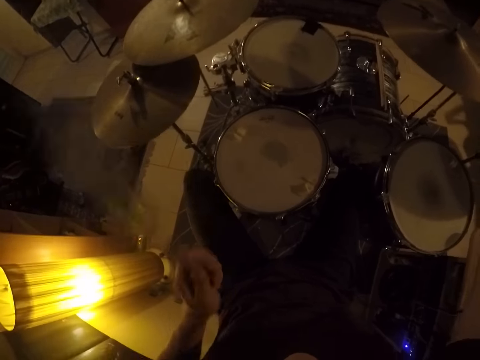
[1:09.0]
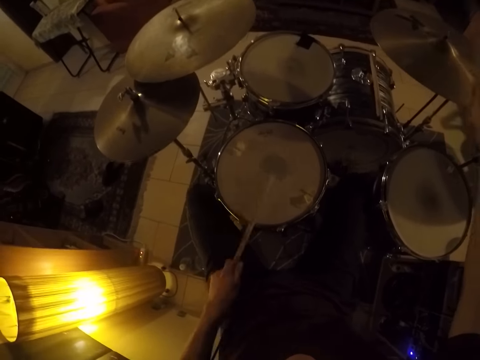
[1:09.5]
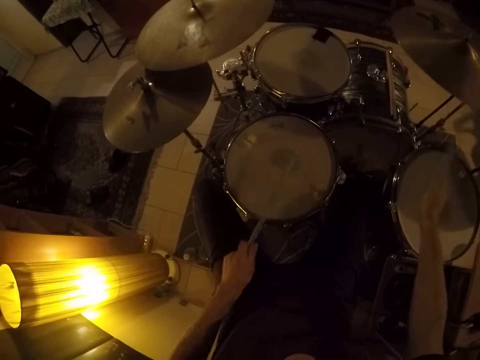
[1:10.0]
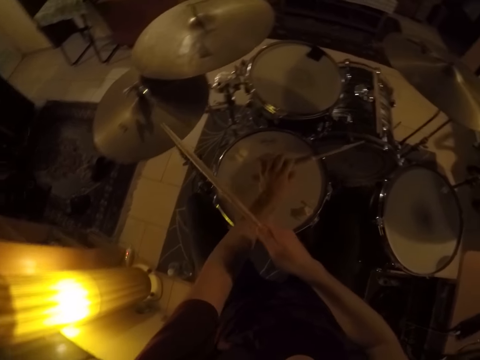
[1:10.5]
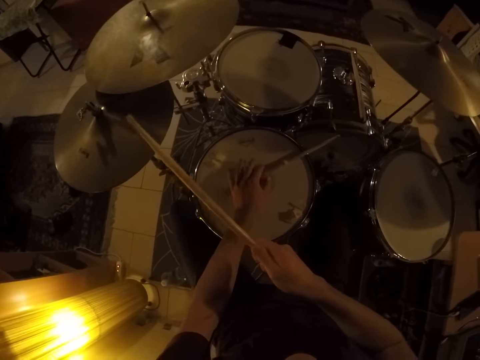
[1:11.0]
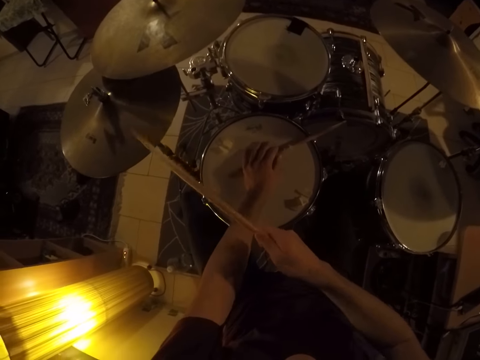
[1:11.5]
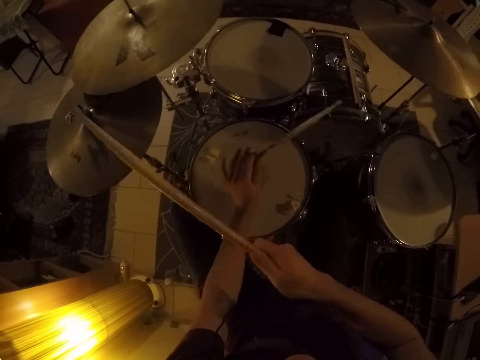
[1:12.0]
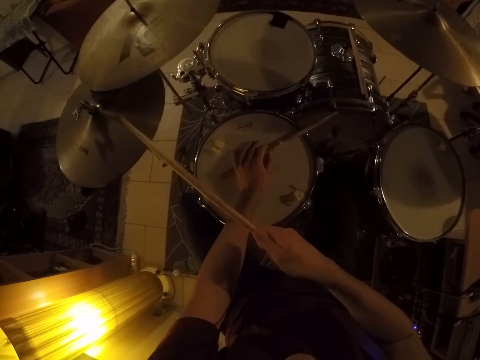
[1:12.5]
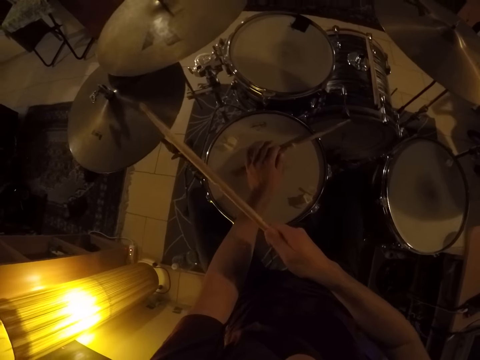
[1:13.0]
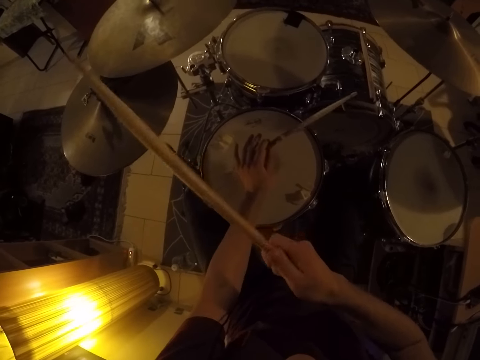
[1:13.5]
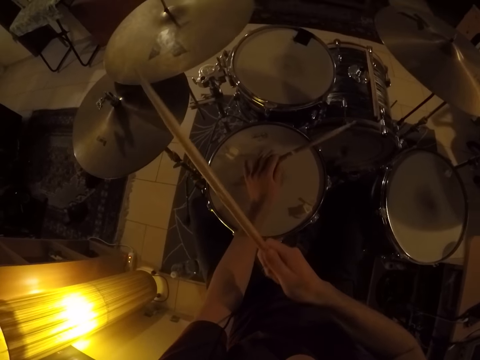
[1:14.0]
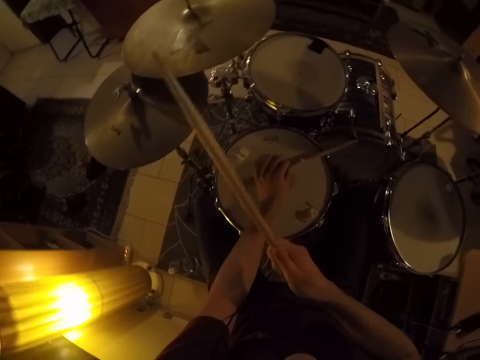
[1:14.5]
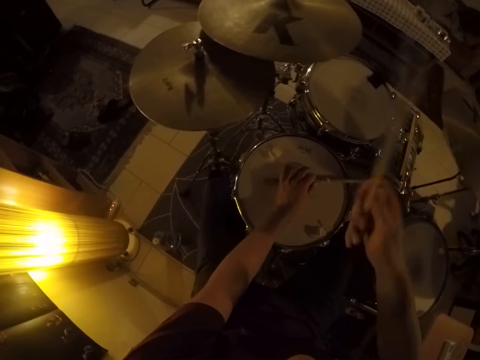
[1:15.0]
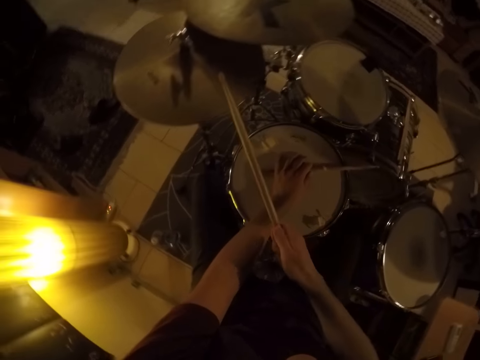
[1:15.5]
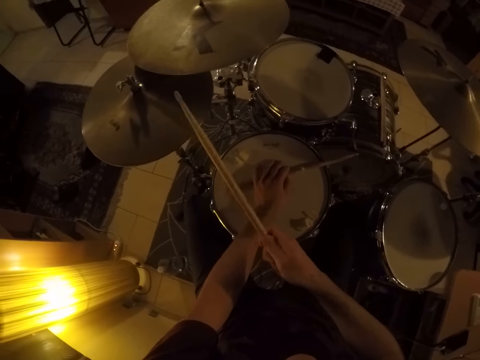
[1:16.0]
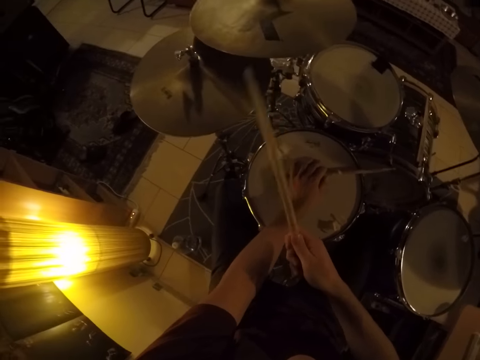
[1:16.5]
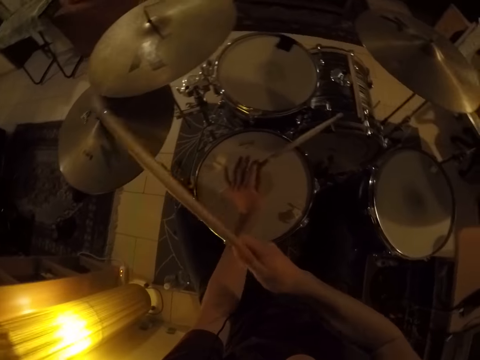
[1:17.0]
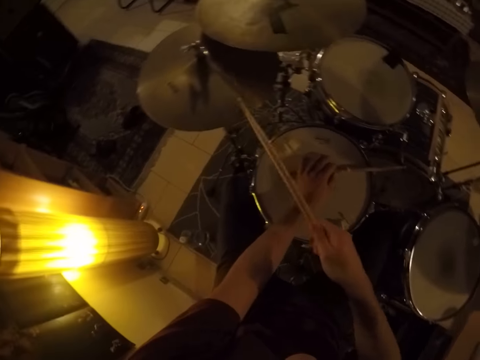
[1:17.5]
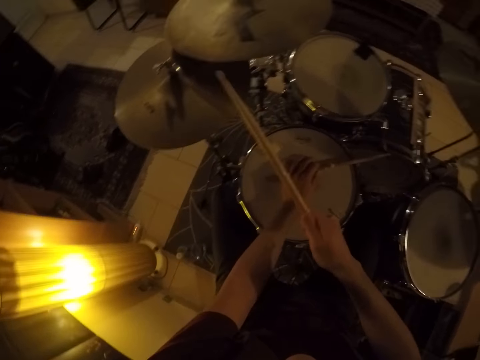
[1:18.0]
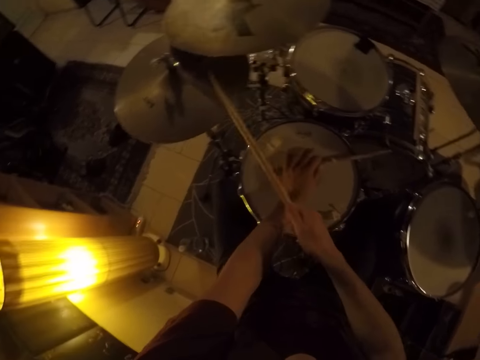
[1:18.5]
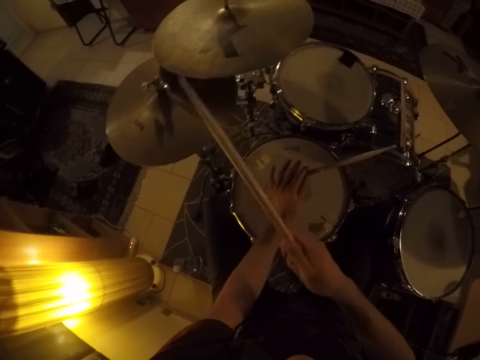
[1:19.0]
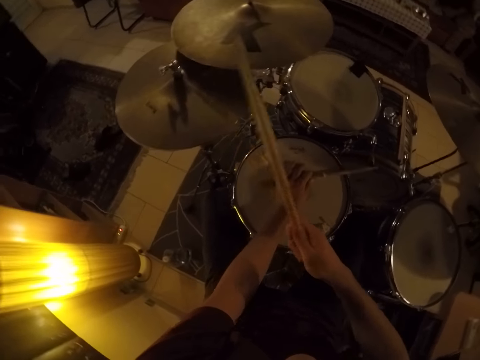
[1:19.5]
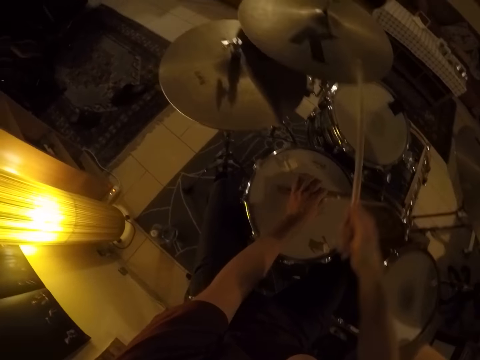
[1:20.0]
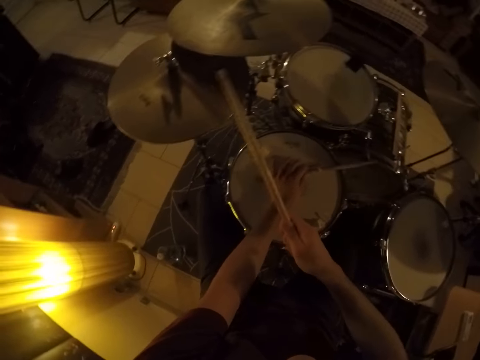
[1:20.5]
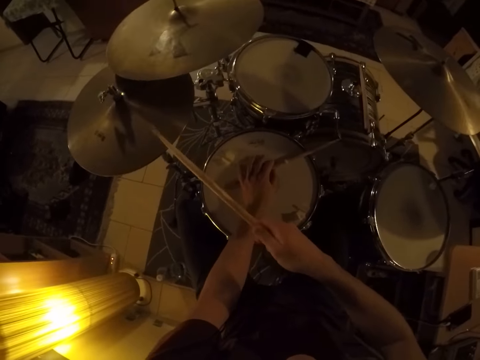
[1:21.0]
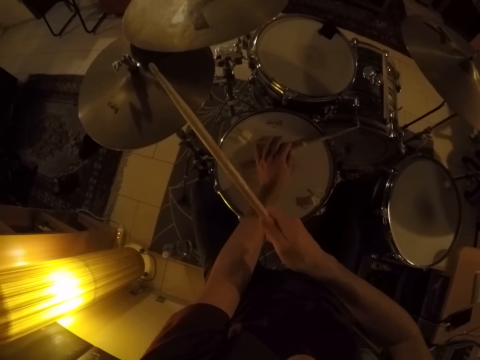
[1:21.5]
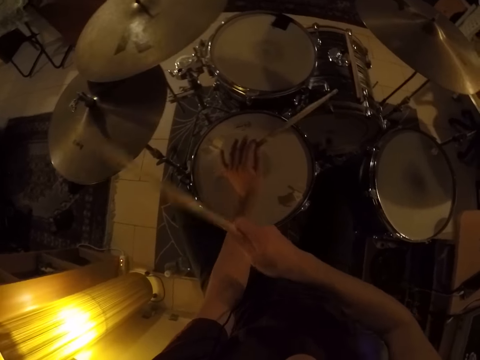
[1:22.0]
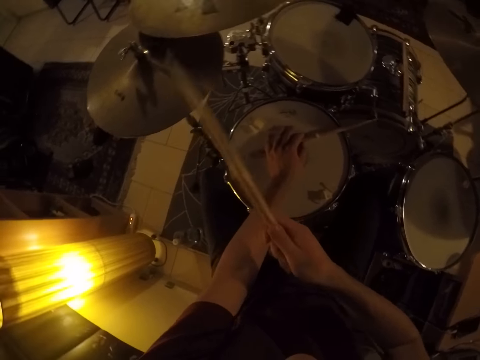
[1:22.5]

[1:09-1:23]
The camera wearer lays his left hand on the drum.

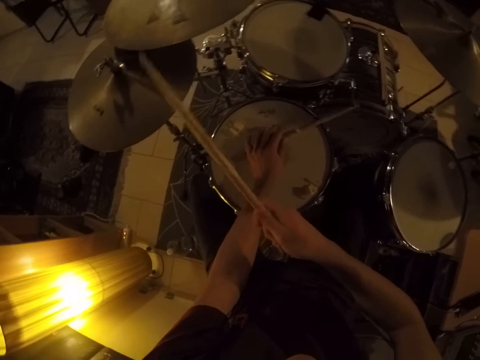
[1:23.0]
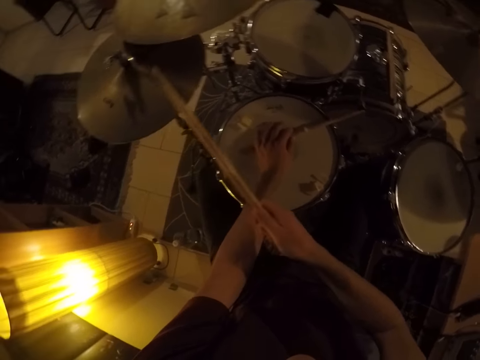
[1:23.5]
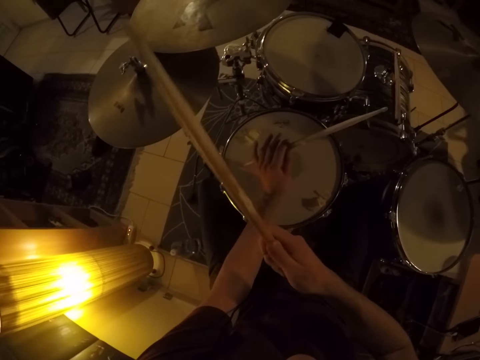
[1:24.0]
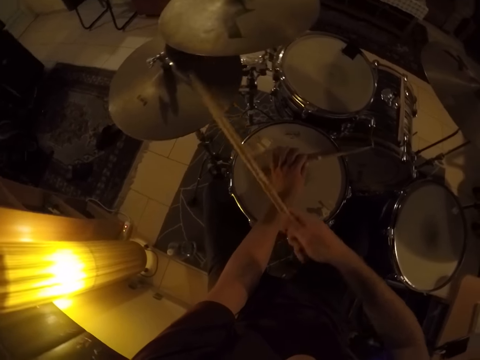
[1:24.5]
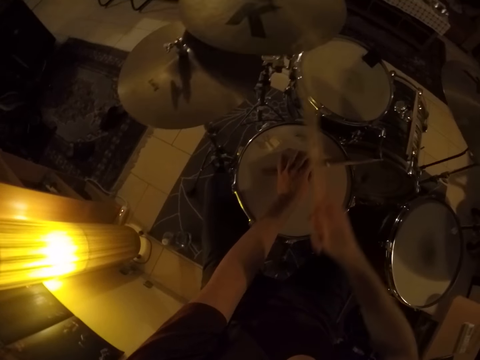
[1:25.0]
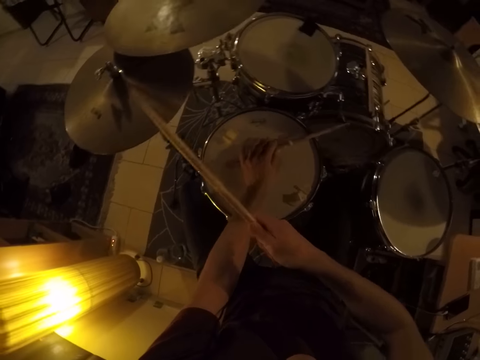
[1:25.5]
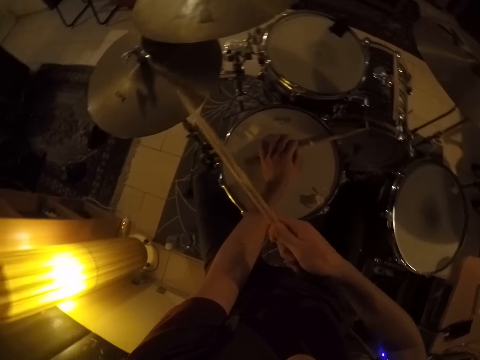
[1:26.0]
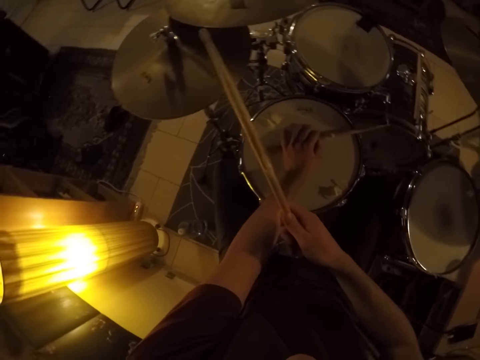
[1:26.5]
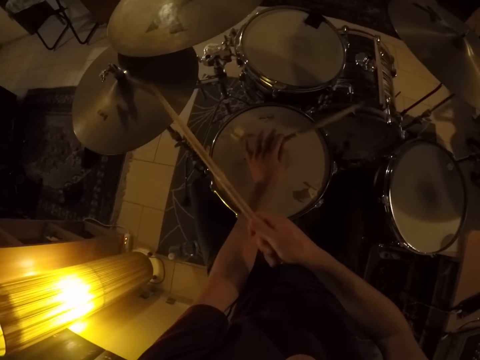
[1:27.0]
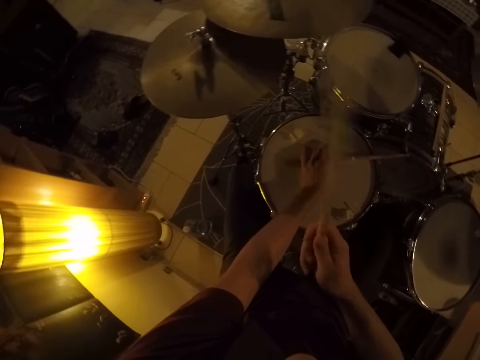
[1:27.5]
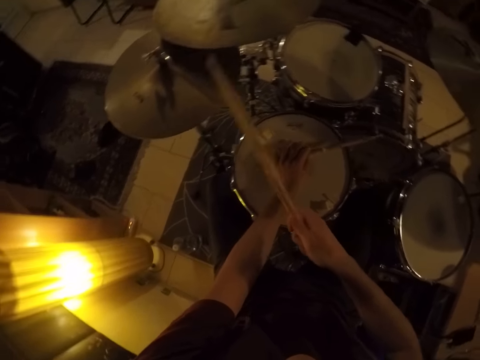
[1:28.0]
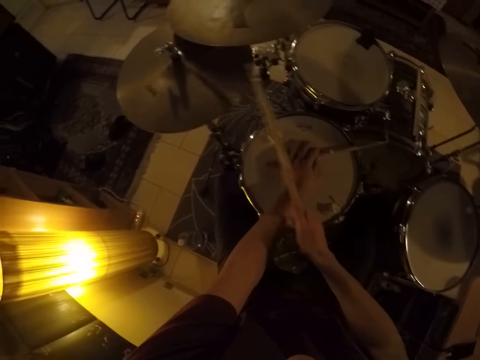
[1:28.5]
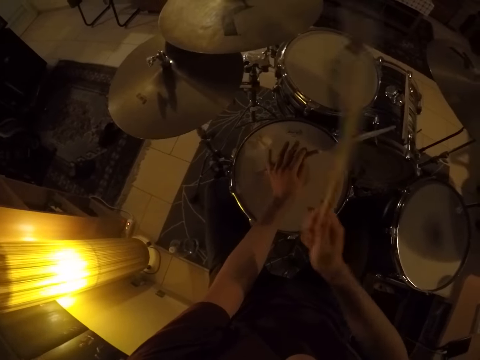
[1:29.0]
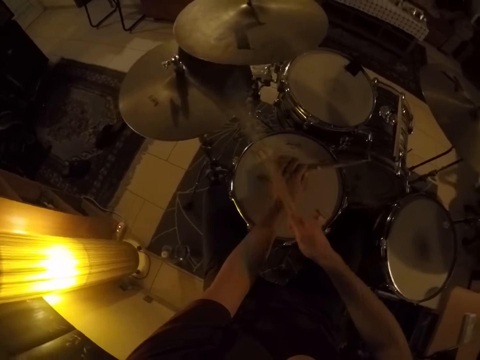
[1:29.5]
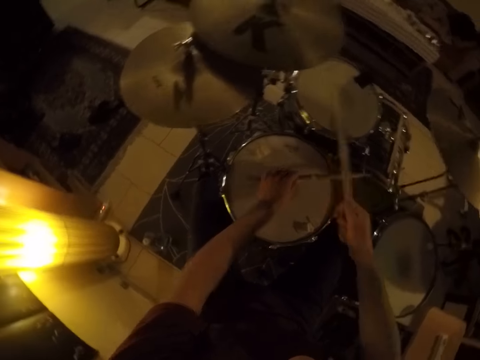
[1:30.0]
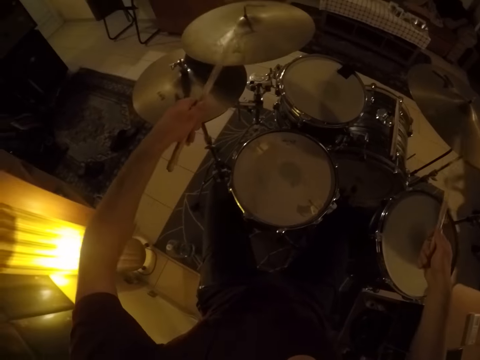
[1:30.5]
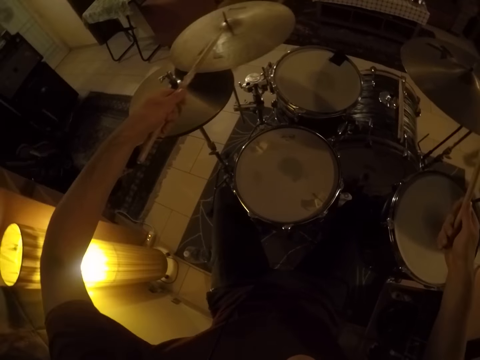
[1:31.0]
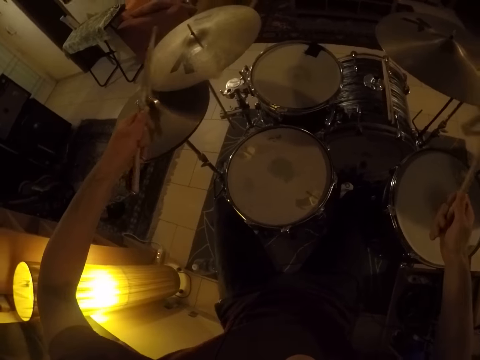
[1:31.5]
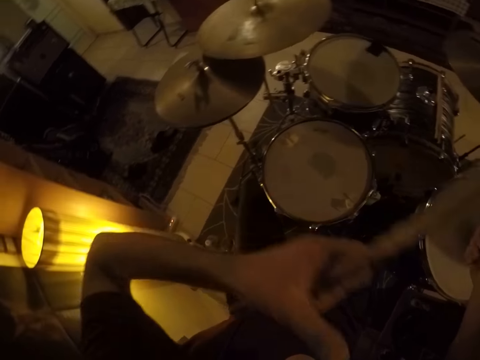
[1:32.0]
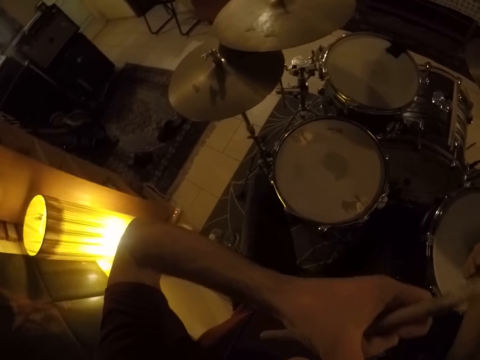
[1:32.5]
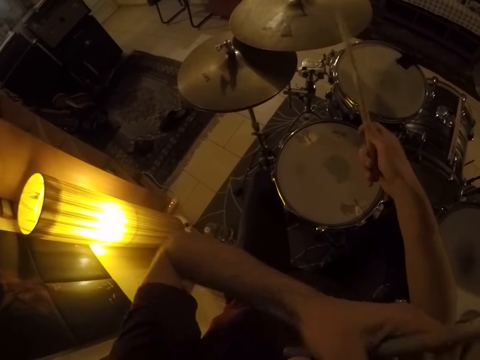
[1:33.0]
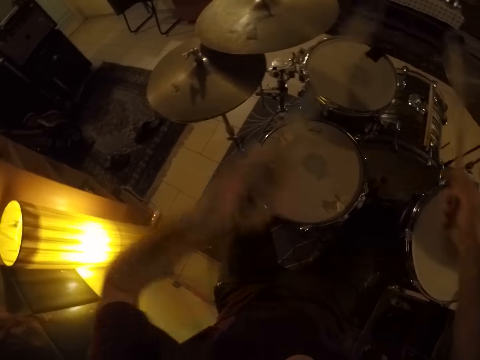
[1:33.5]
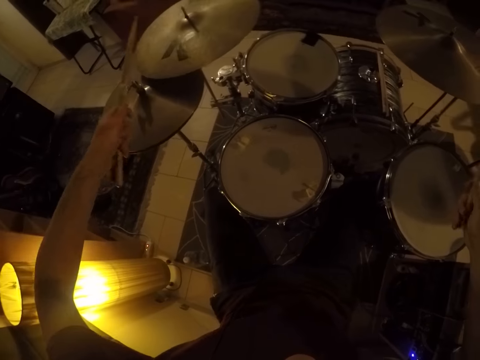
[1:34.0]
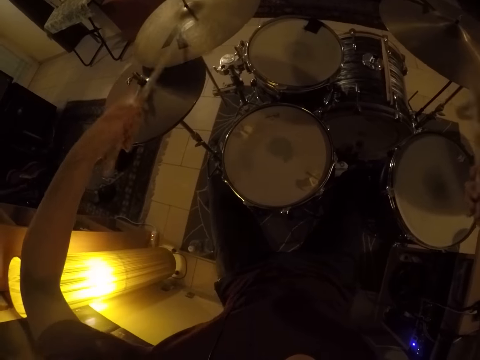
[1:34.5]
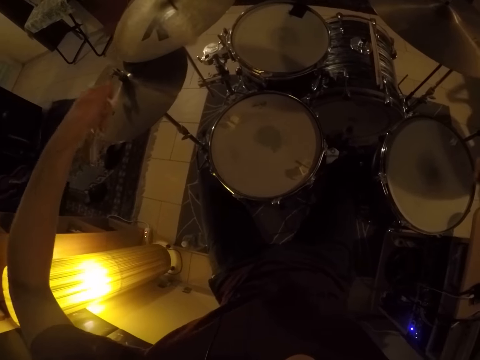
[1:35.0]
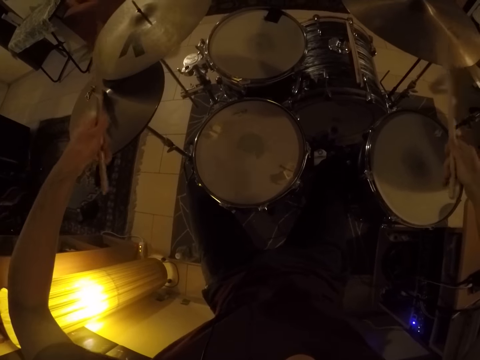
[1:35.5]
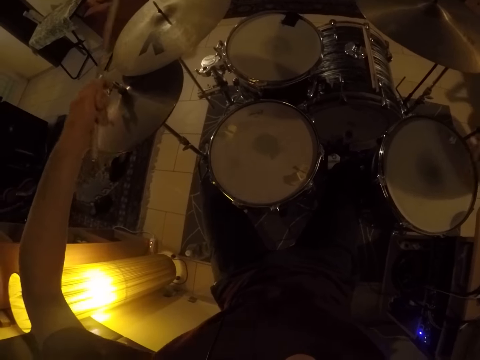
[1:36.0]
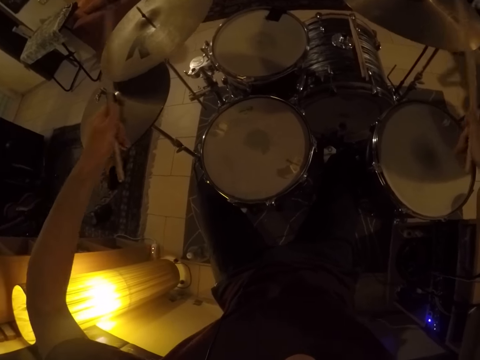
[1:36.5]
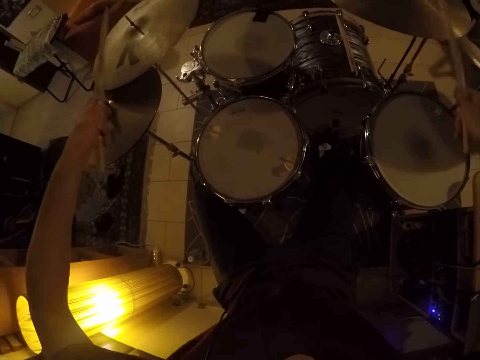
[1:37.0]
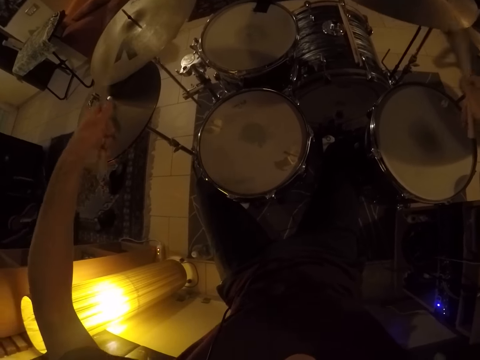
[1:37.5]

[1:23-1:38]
The camera wearer removes his left hand on the drum. He scratches his nose with his left hand.
